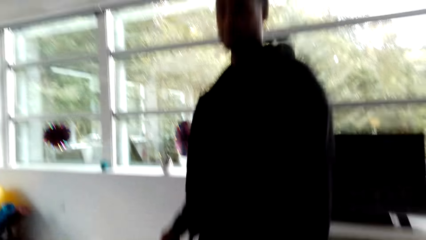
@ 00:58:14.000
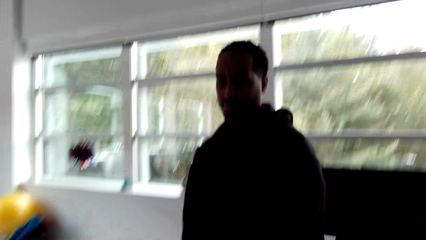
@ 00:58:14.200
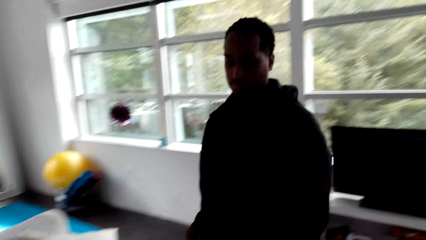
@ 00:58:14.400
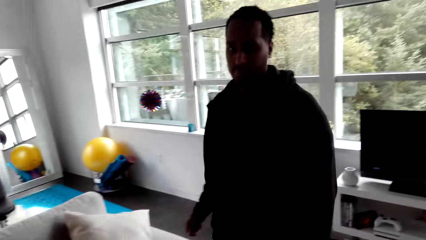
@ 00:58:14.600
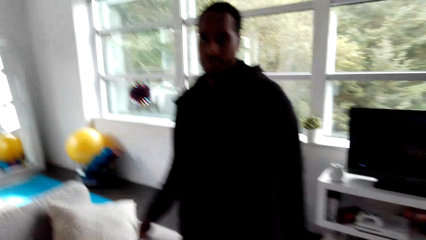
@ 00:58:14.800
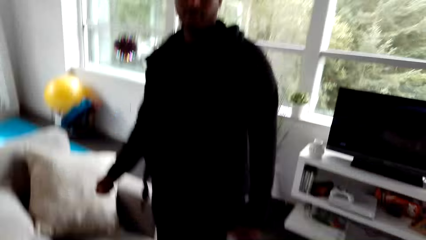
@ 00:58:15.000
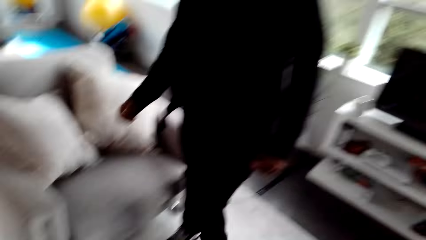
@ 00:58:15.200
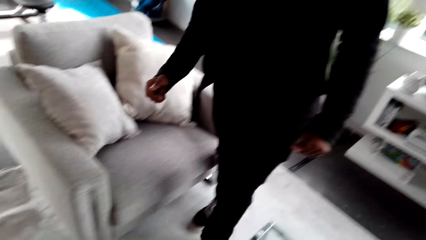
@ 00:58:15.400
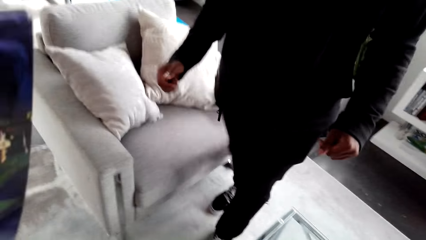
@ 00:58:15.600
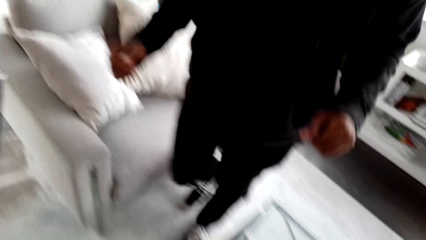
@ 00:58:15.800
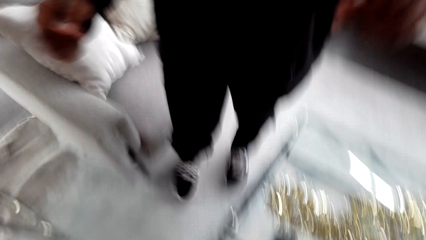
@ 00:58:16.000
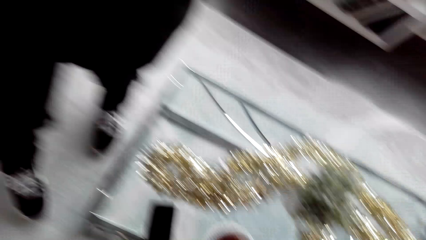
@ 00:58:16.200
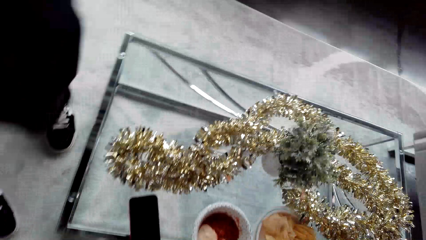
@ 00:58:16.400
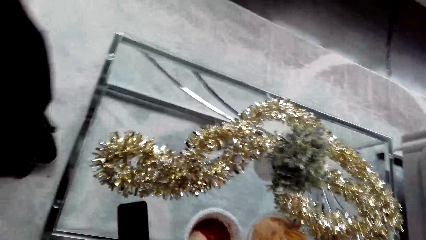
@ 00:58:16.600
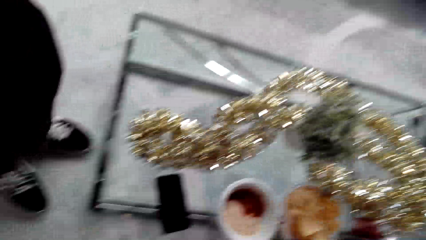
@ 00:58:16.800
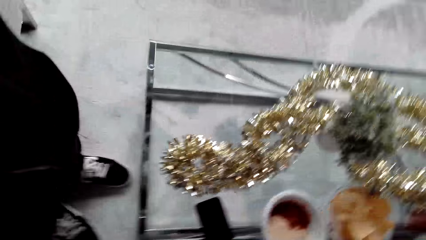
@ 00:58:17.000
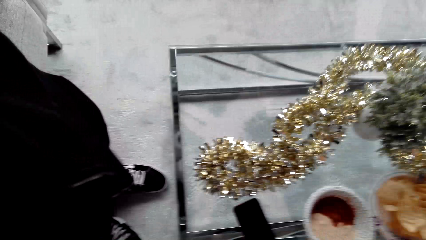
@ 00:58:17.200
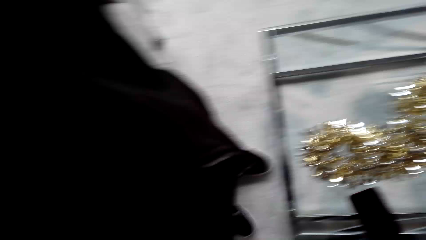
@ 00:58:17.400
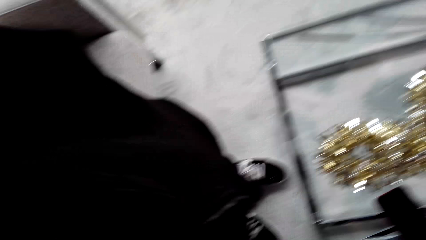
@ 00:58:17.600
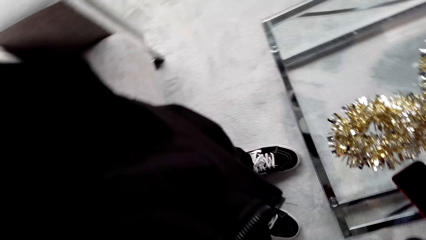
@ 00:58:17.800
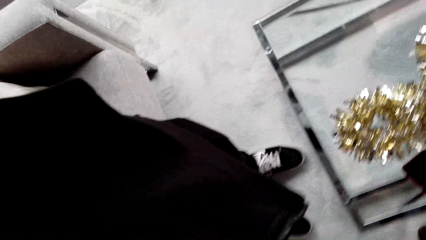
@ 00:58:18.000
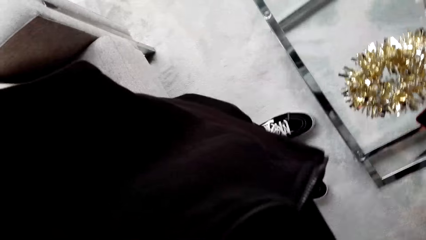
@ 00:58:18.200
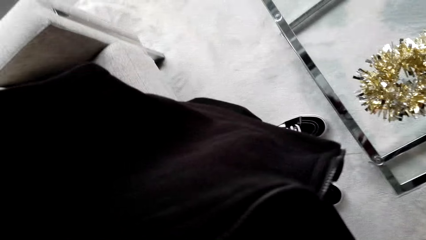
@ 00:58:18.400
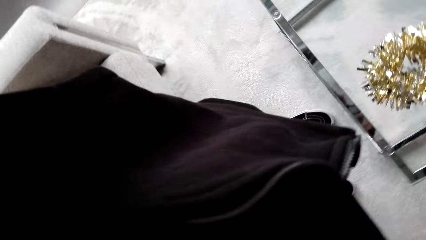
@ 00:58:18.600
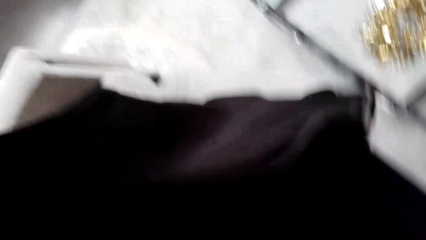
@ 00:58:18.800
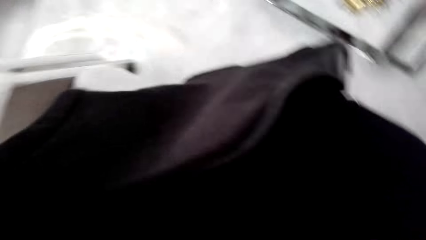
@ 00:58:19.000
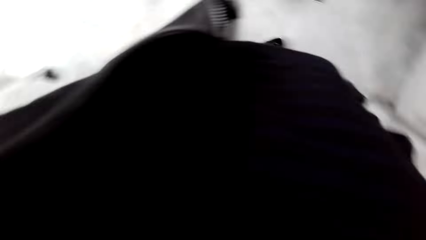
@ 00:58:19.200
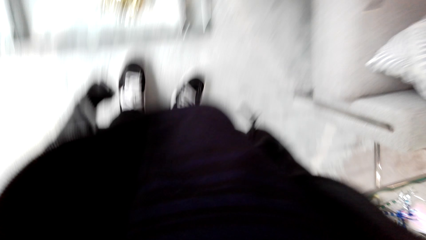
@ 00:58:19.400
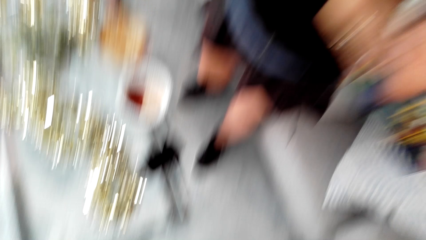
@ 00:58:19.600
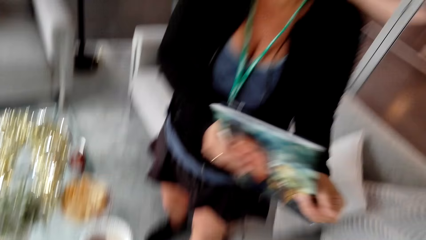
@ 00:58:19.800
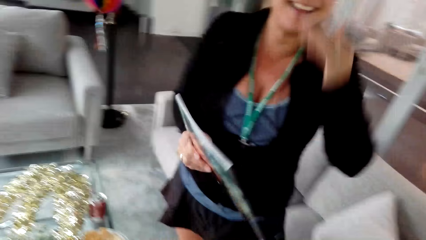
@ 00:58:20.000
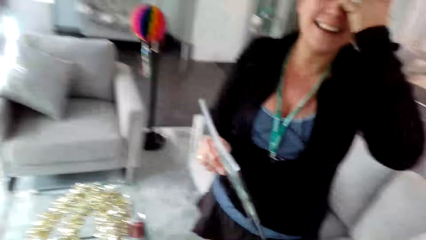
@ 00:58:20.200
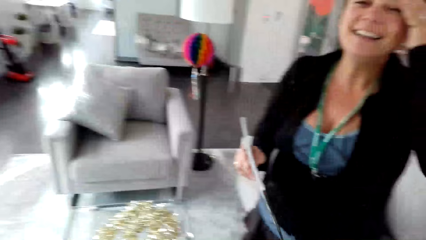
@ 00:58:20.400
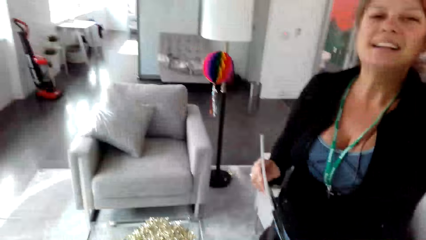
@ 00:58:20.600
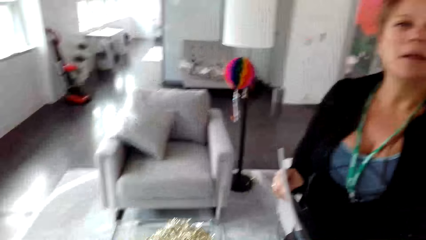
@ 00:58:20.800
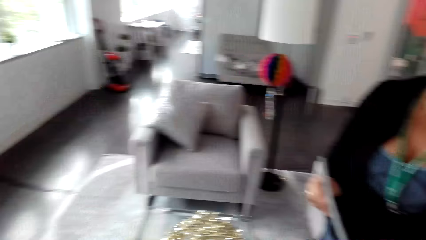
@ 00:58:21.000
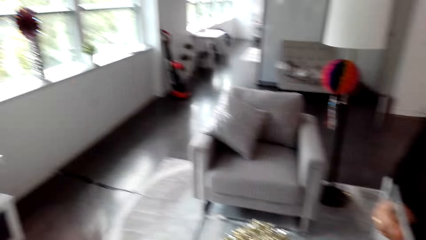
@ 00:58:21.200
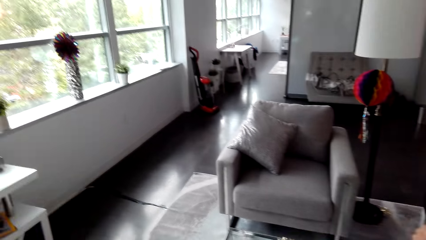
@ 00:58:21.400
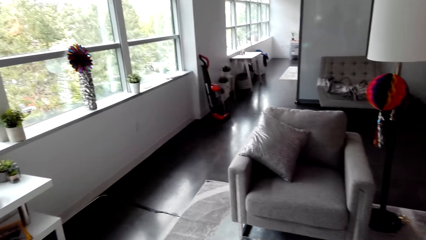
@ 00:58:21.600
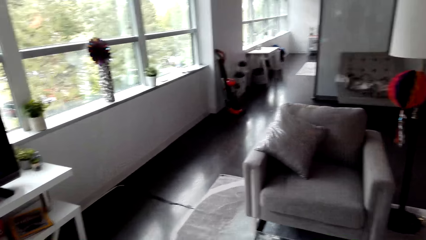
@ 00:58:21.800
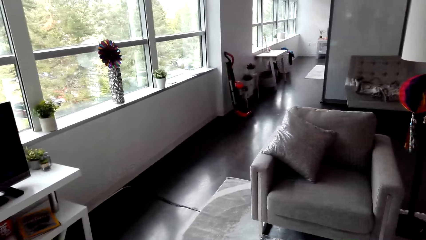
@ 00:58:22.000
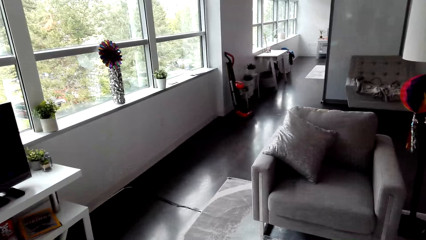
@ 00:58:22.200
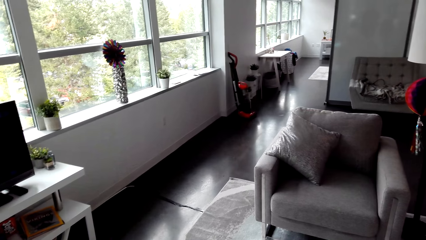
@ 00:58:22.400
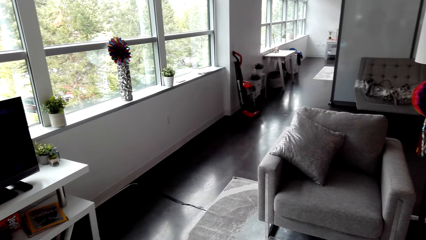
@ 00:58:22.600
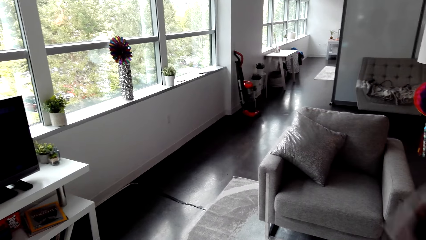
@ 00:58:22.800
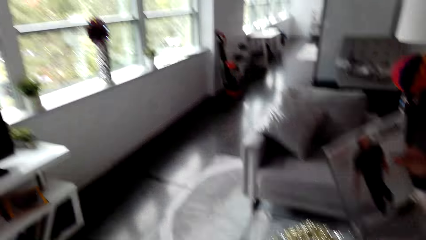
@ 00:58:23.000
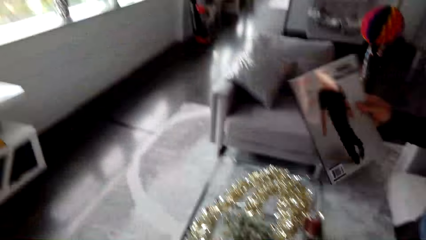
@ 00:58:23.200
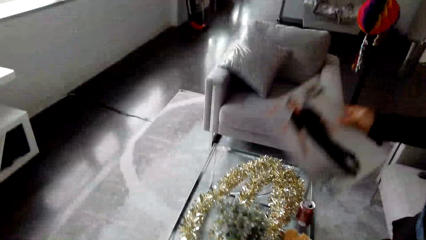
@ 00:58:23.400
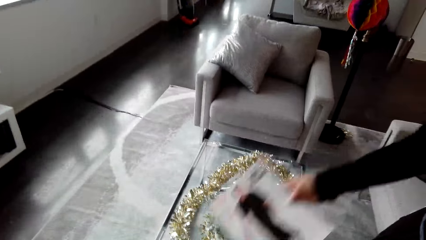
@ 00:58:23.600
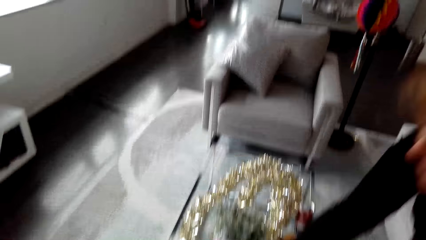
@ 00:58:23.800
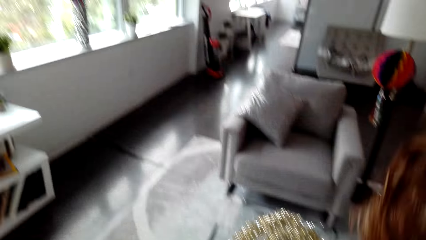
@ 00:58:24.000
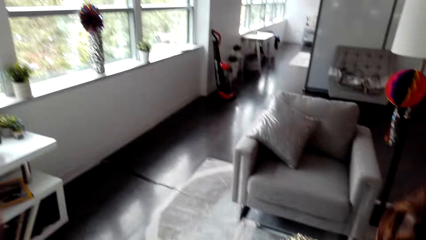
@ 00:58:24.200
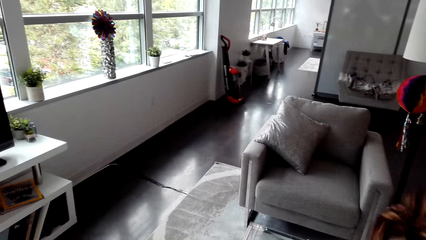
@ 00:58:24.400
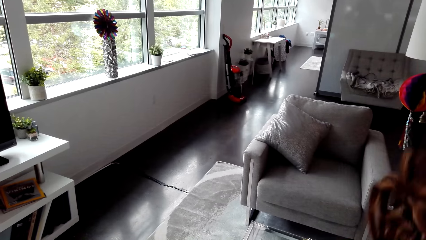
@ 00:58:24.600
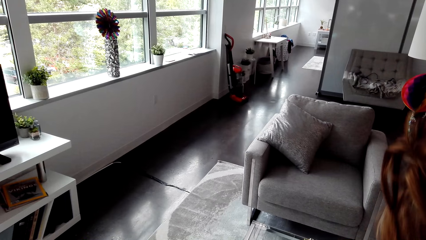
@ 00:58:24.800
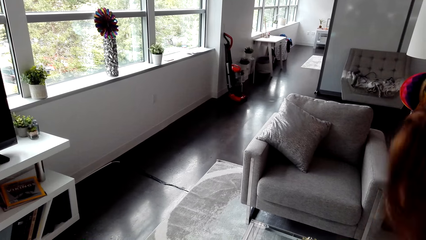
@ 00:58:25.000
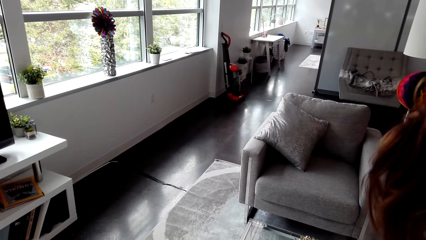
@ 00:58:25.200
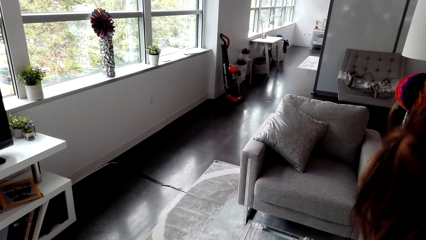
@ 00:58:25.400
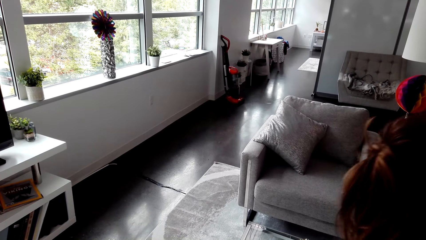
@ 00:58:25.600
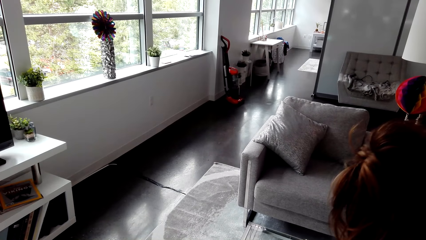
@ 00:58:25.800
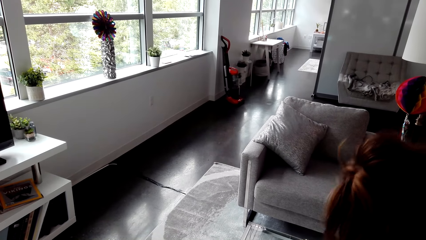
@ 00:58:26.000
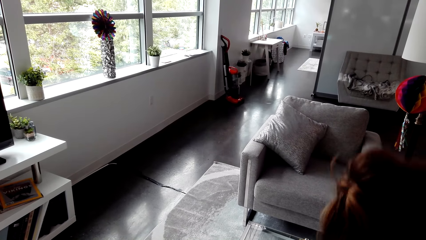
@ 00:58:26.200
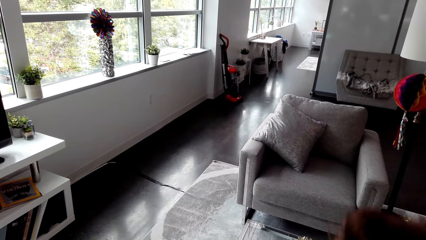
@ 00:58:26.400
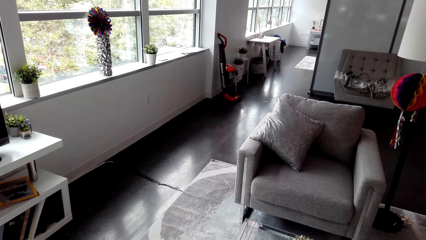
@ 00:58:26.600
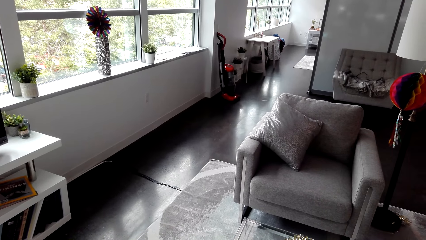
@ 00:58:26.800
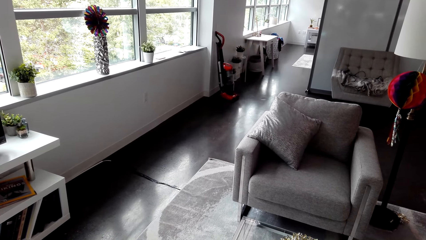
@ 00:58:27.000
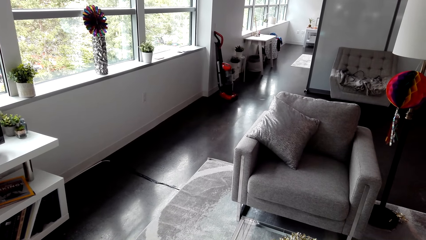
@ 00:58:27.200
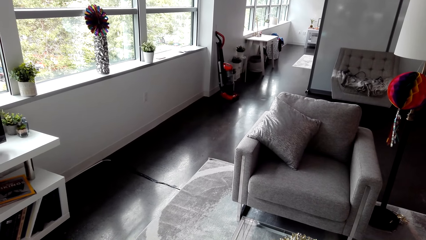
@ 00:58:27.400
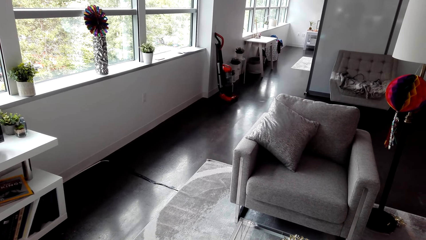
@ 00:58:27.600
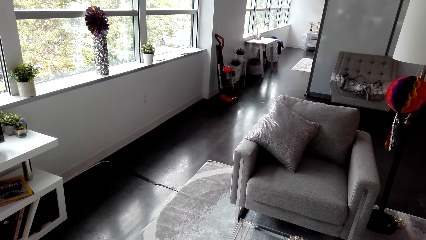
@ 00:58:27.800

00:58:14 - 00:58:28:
The camera wearer gives the camera to a person. They adjust the camera. They look around the apartment.
